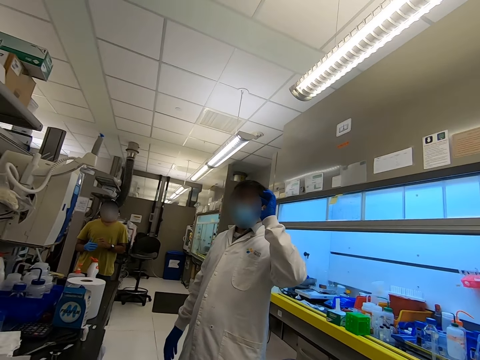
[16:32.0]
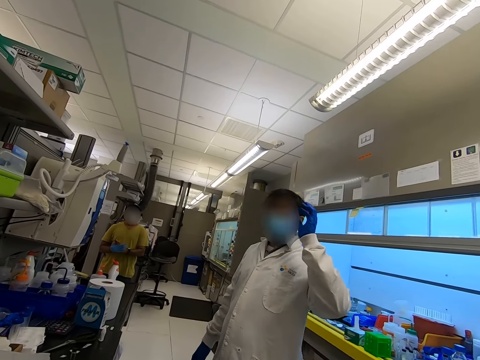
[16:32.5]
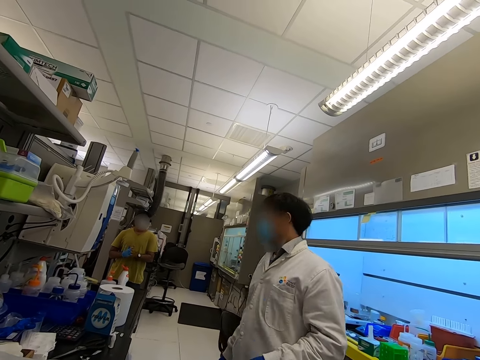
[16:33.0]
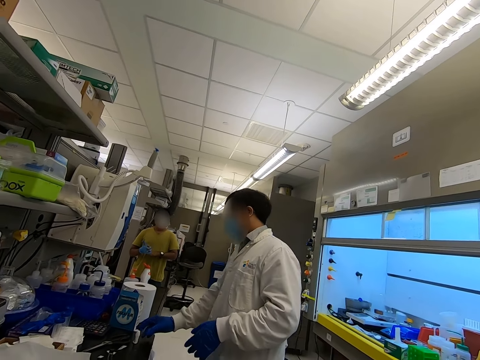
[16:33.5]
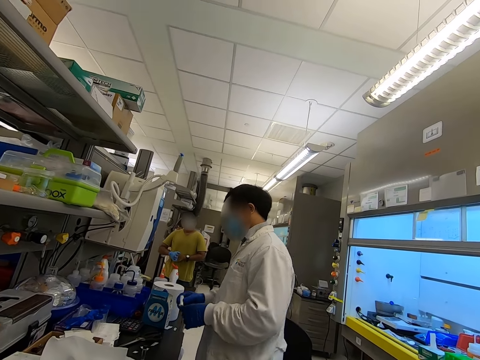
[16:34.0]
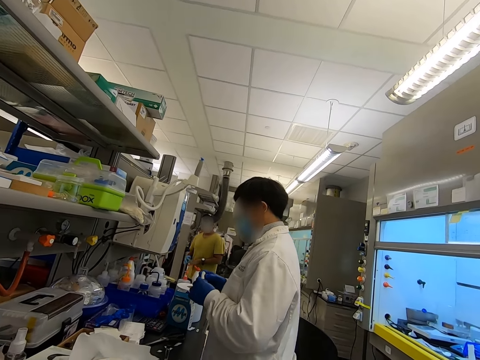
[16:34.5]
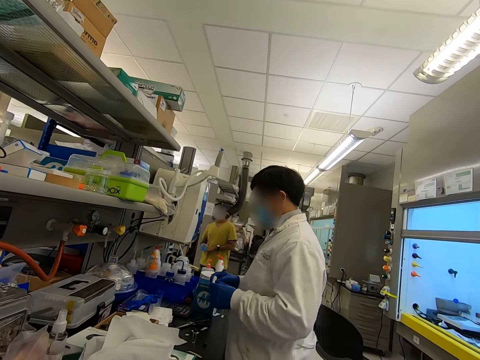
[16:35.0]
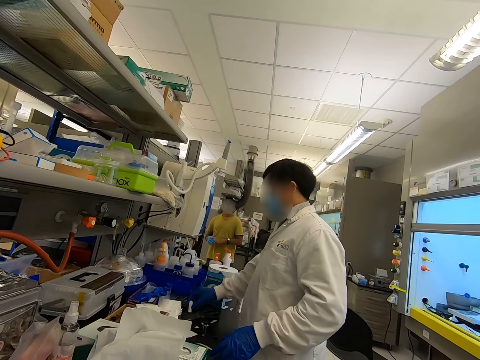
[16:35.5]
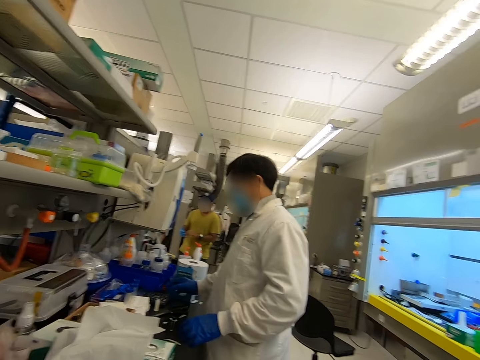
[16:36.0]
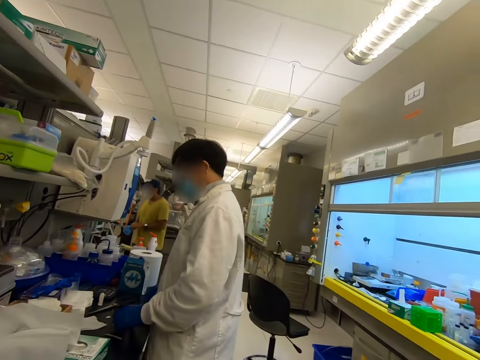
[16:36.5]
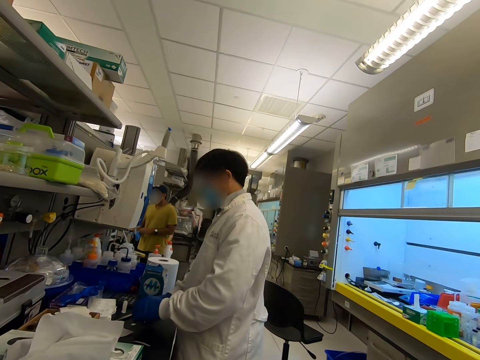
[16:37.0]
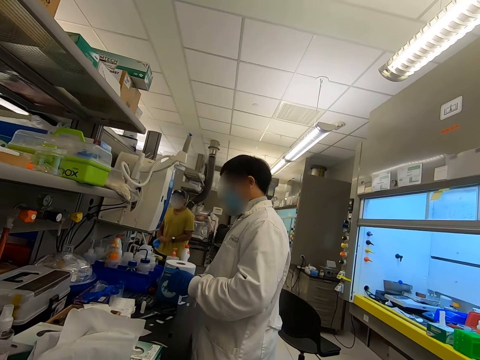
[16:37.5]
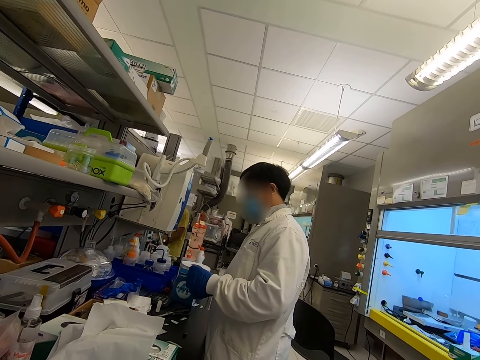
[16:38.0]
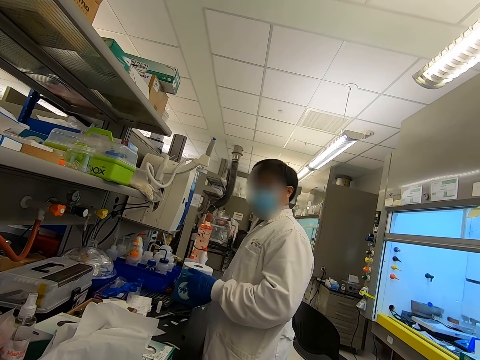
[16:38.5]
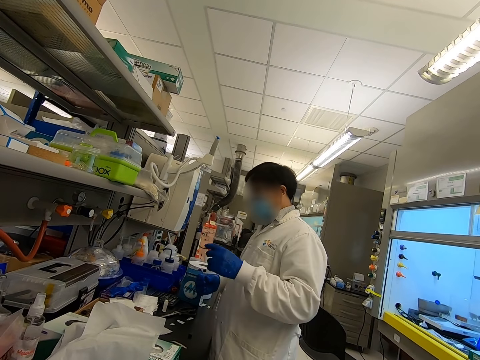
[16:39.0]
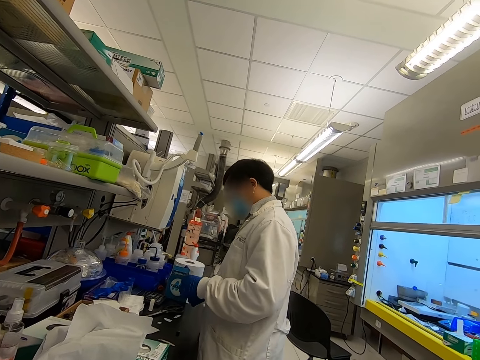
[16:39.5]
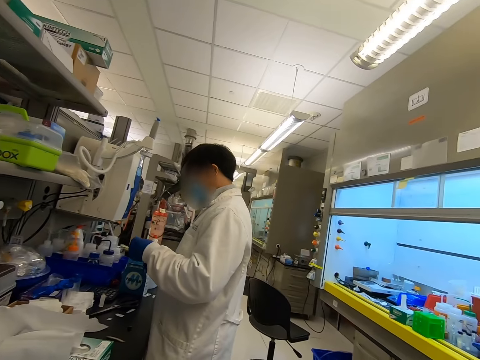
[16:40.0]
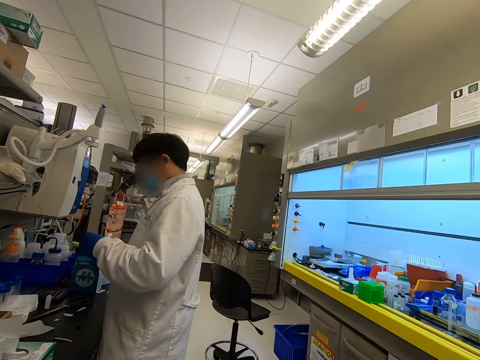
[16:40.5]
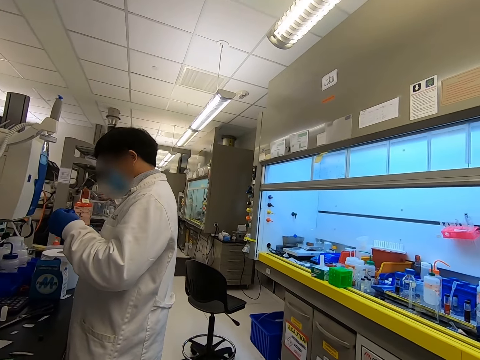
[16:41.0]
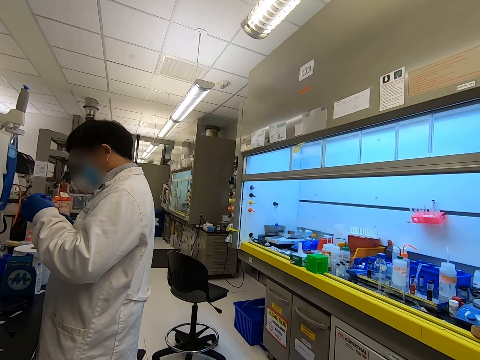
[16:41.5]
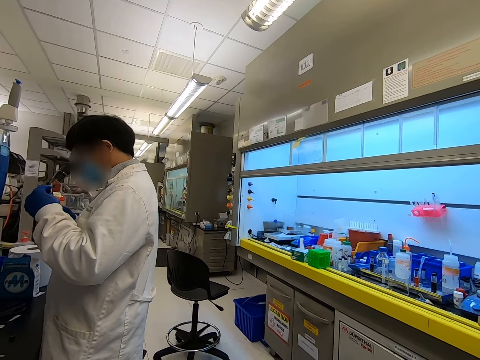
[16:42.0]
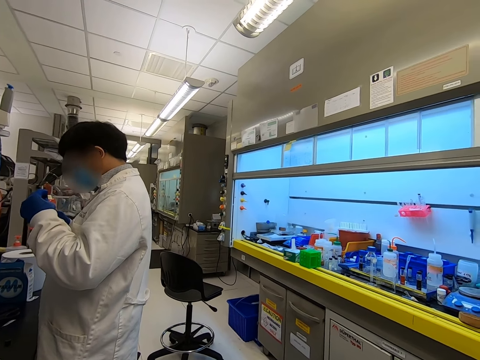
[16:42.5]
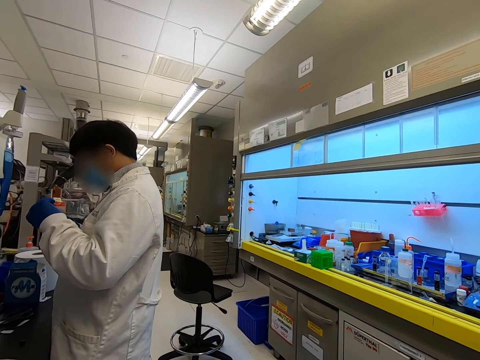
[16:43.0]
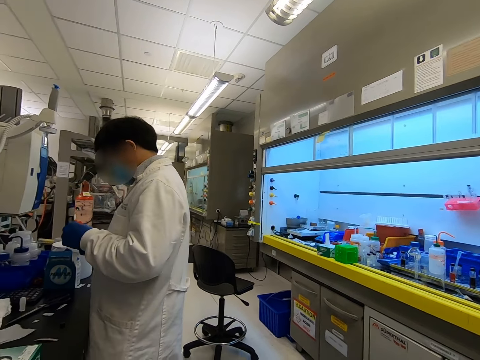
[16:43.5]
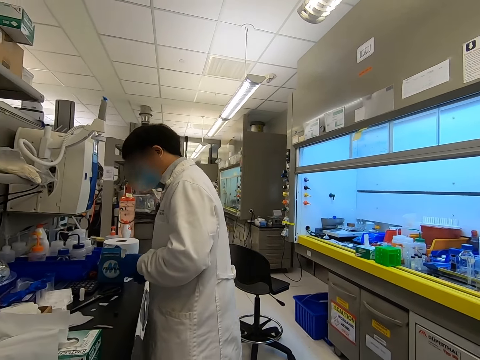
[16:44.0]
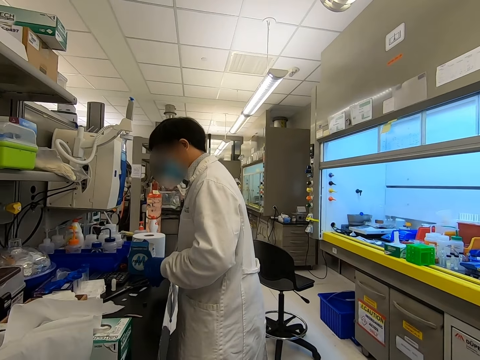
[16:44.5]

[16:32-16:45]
A man picks something from the surface. The man puts something on the surface.

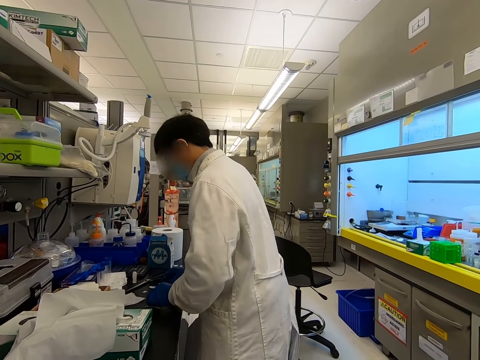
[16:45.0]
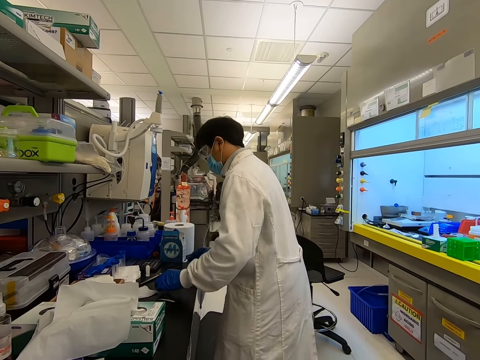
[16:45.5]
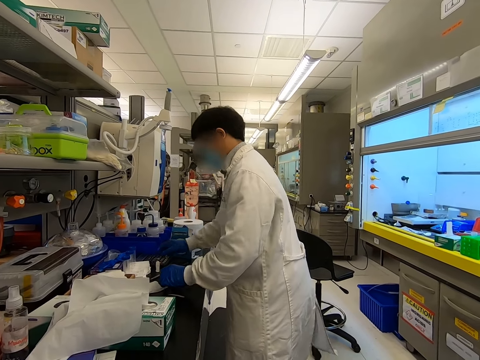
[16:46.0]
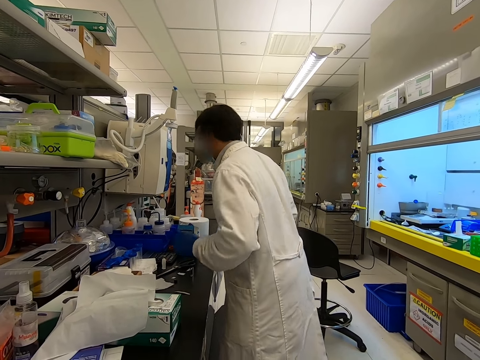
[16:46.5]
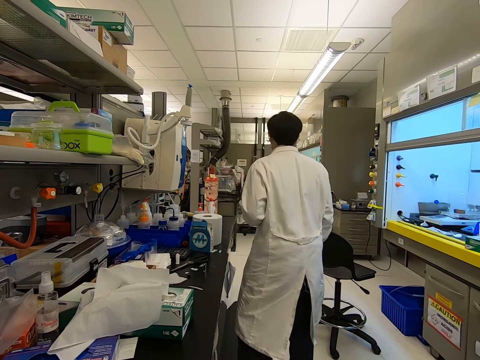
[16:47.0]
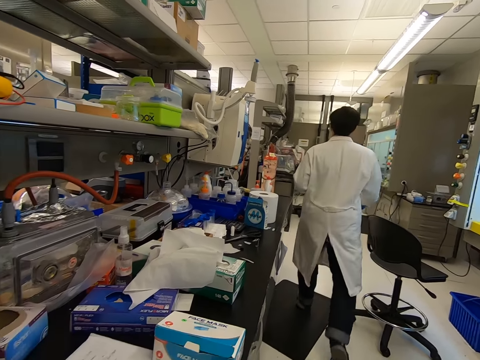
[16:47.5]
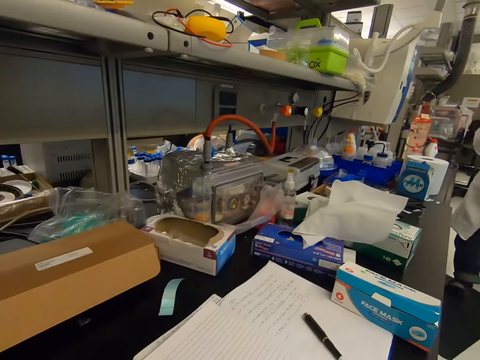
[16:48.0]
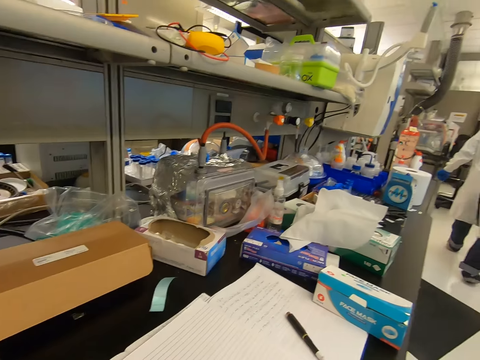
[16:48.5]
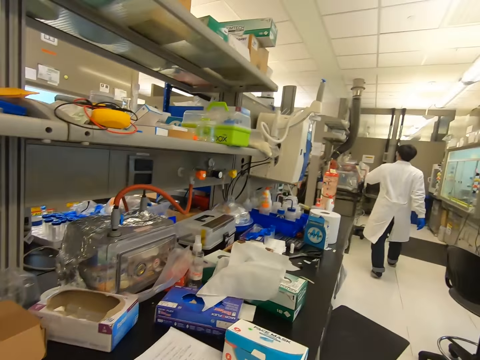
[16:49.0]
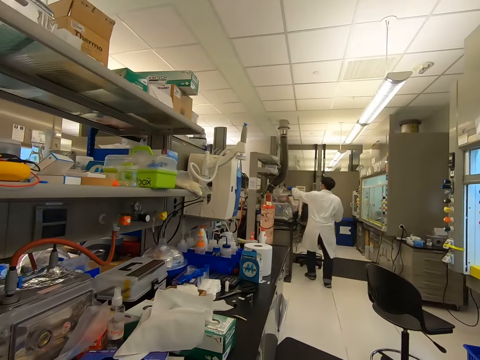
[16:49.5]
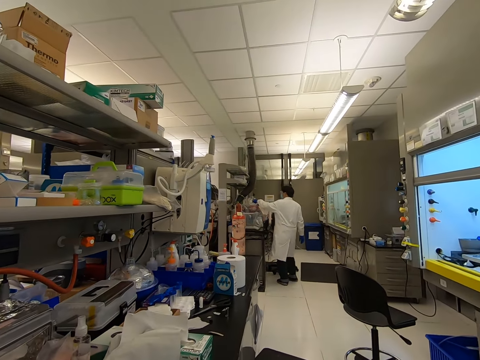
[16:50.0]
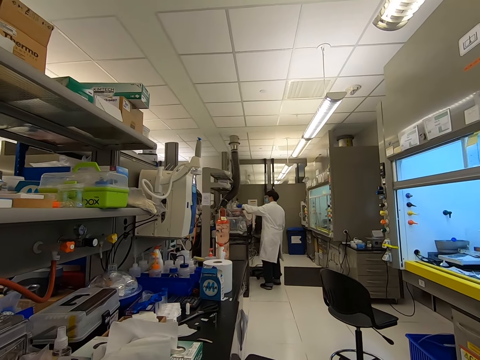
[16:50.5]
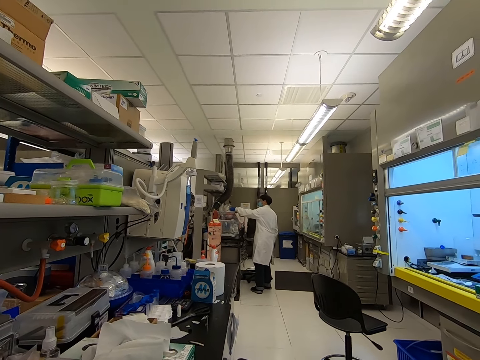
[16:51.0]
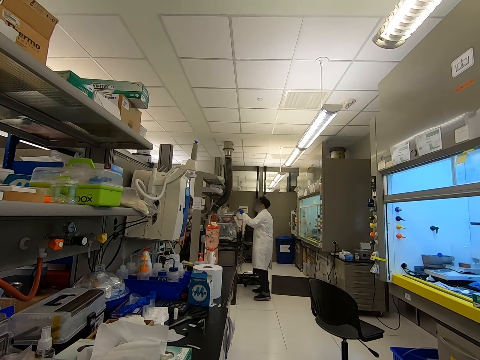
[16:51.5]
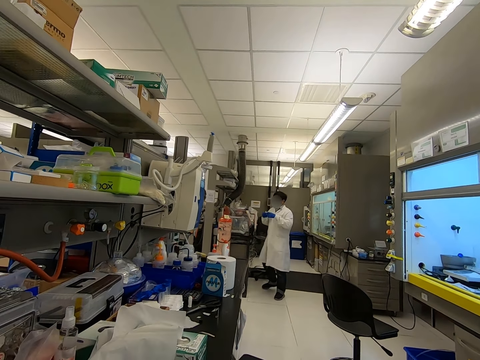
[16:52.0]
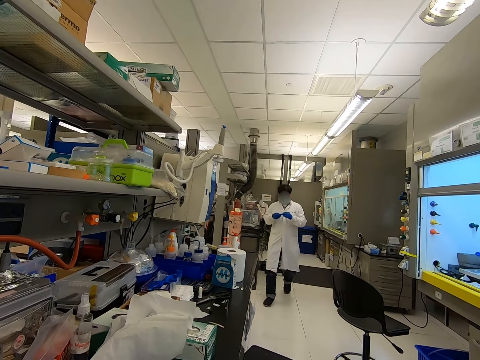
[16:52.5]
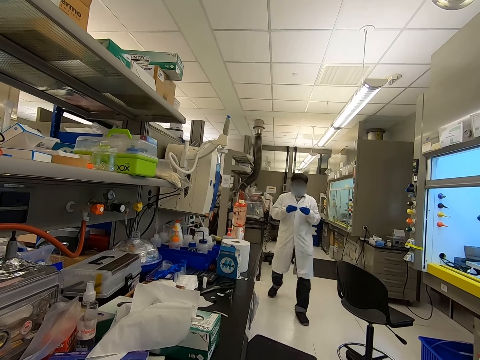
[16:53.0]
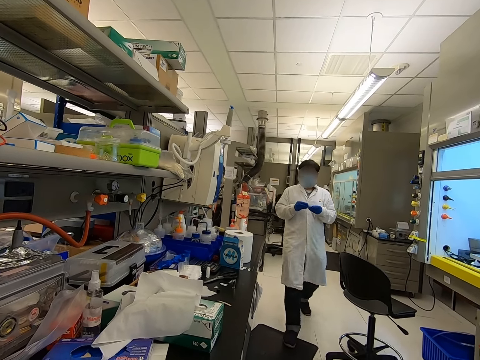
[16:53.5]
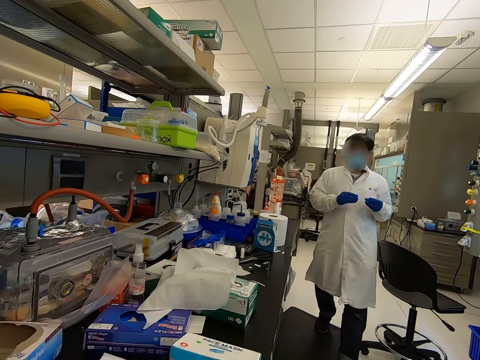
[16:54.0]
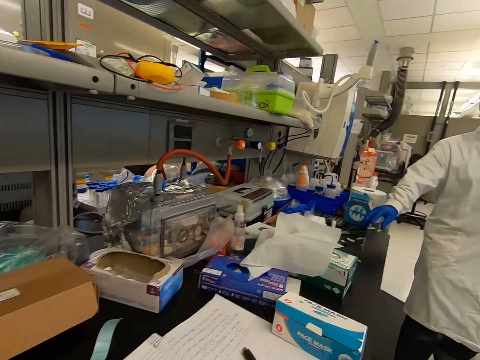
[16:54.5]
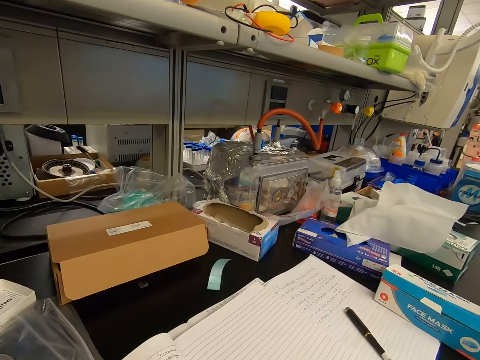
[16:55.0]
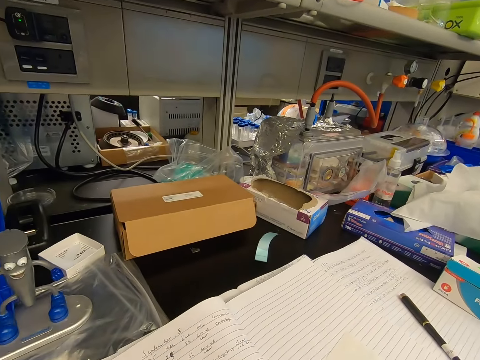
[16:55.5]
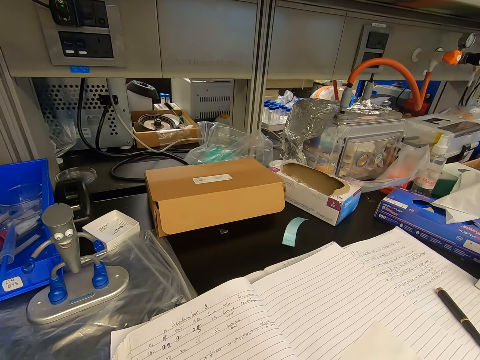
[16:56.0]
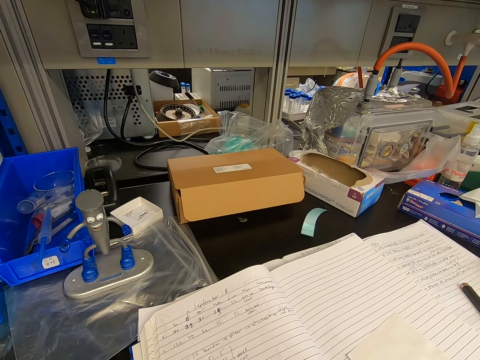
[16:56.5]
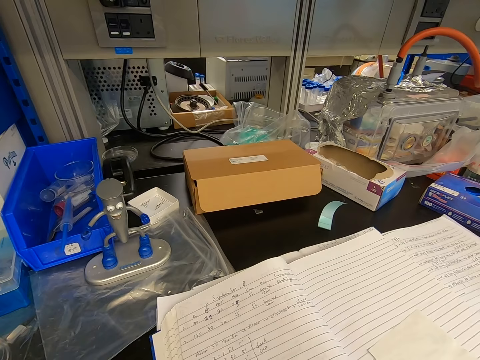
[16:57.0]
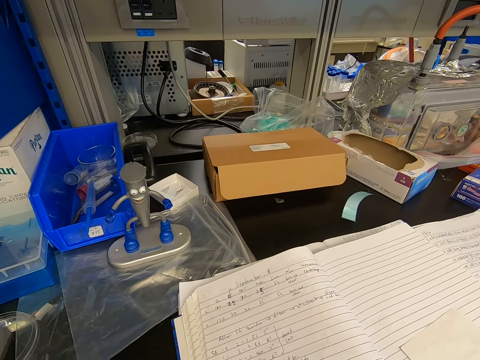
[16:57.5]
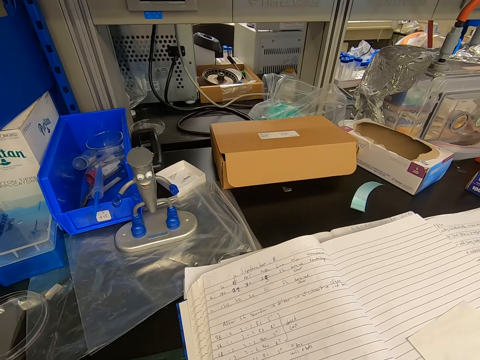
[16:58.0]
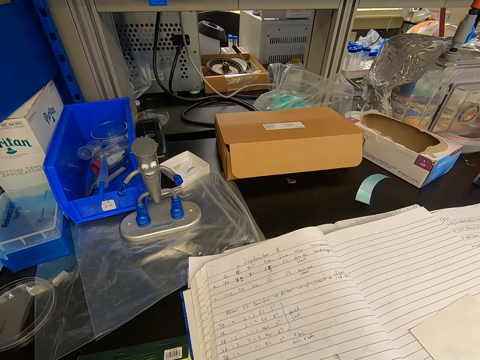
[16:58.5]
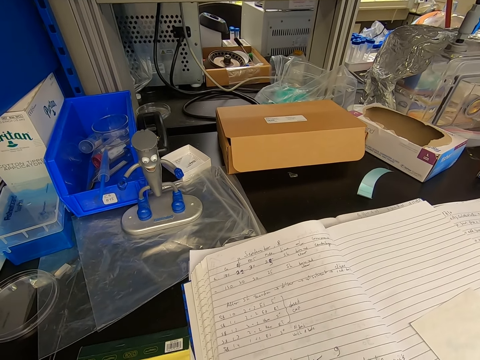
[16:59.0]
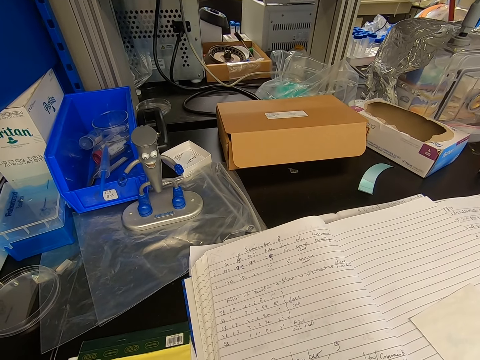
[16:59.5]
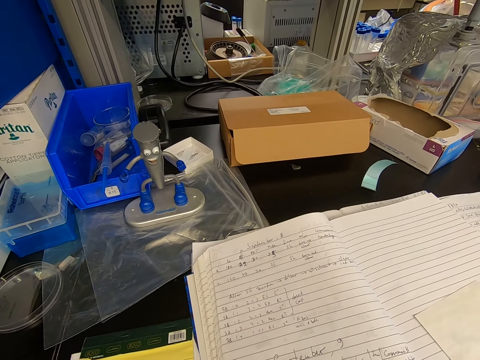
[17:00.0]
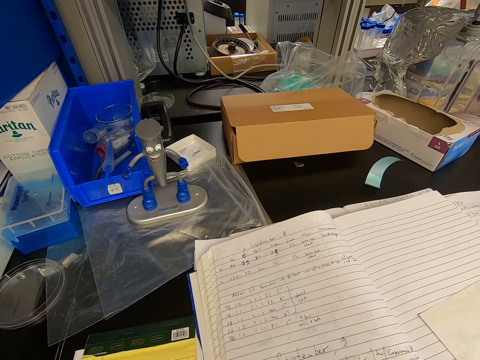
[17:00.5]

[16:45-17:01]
A man walks around the room. The camera wearer picks something. They read a book.
